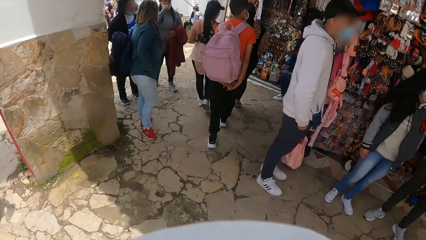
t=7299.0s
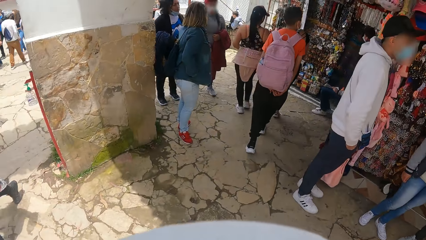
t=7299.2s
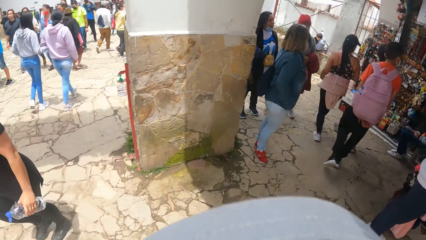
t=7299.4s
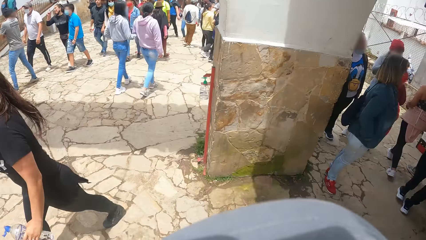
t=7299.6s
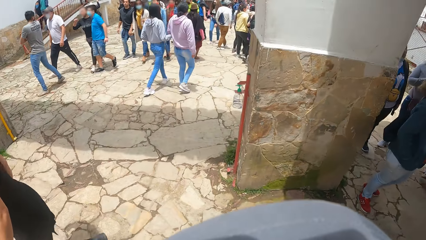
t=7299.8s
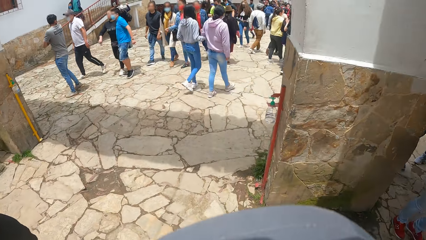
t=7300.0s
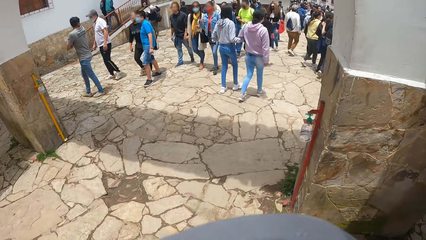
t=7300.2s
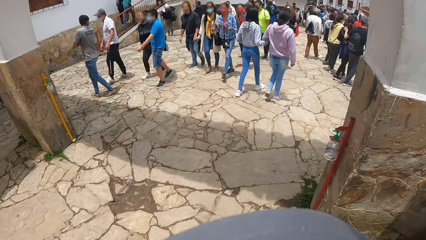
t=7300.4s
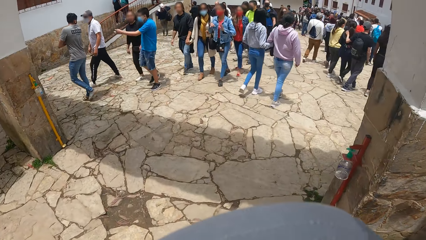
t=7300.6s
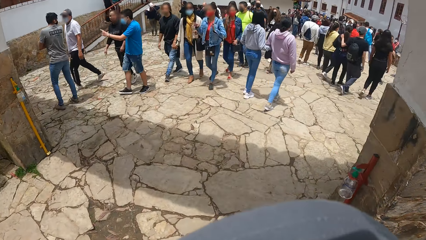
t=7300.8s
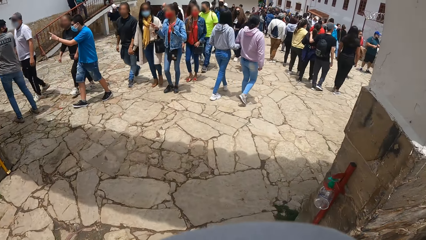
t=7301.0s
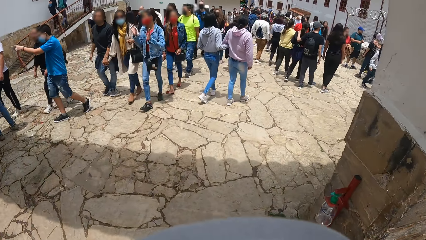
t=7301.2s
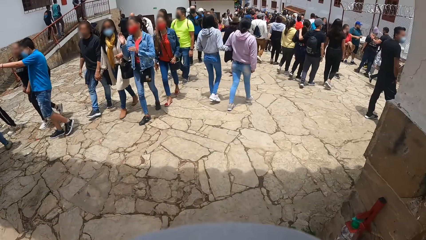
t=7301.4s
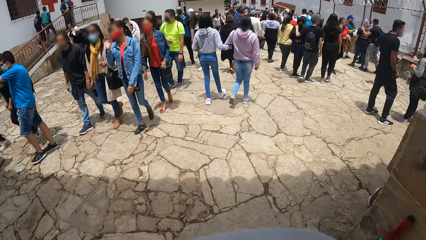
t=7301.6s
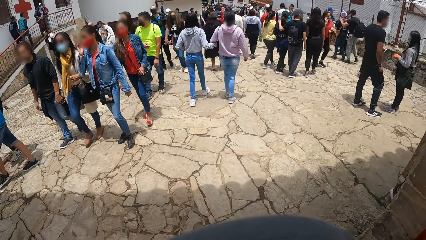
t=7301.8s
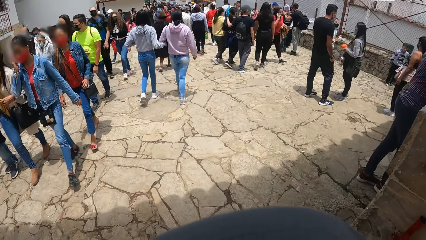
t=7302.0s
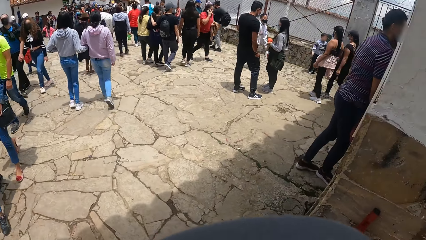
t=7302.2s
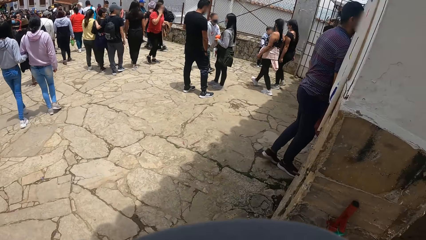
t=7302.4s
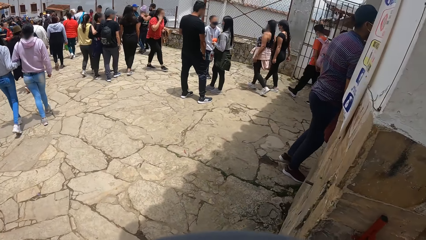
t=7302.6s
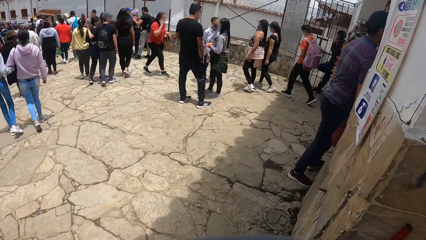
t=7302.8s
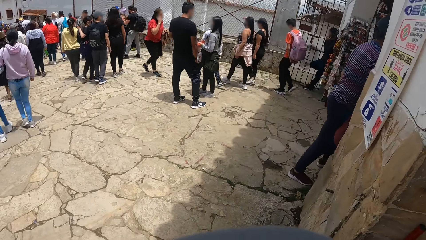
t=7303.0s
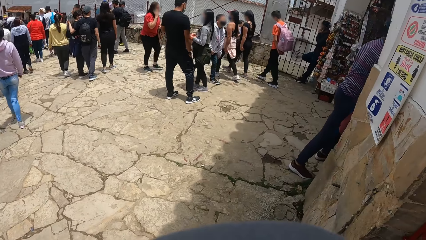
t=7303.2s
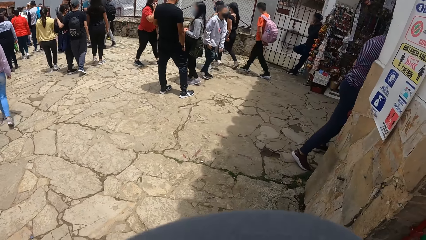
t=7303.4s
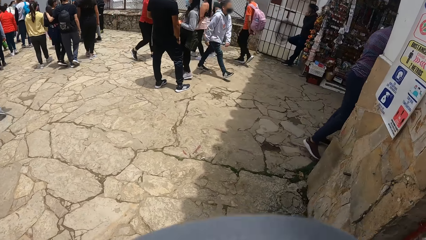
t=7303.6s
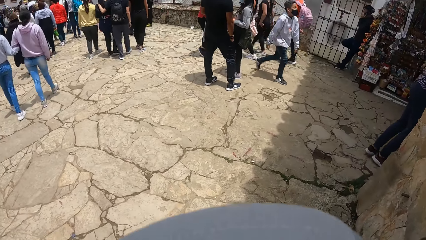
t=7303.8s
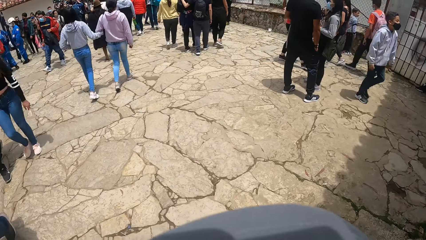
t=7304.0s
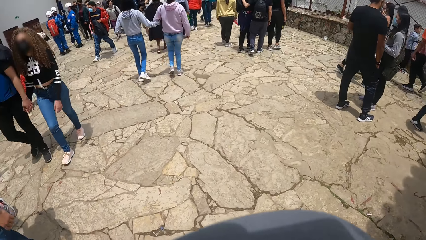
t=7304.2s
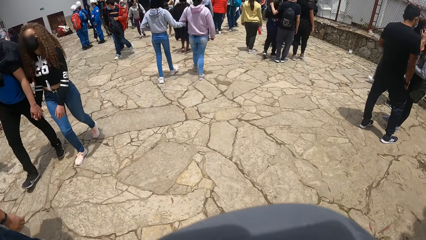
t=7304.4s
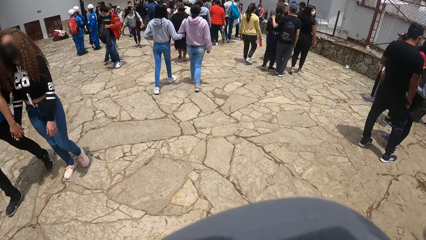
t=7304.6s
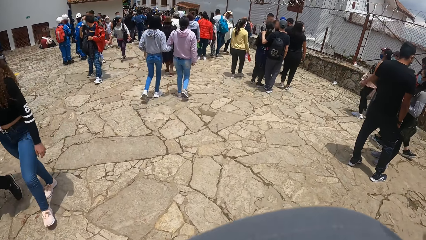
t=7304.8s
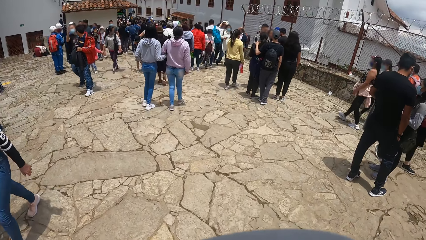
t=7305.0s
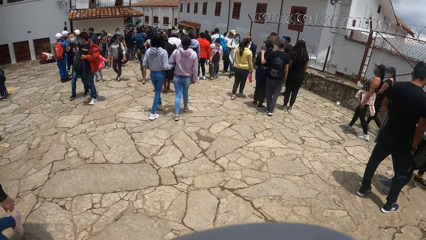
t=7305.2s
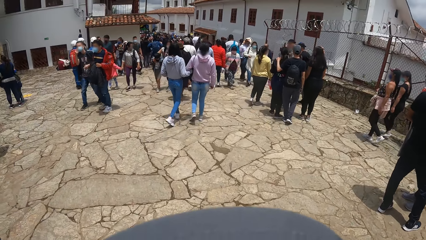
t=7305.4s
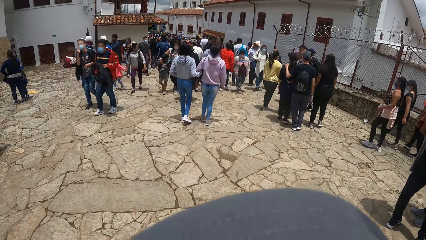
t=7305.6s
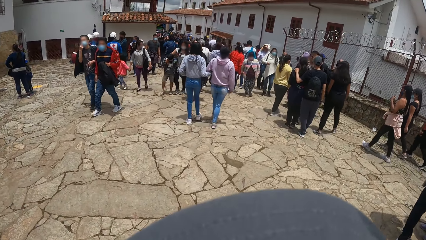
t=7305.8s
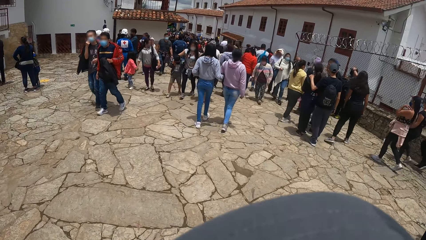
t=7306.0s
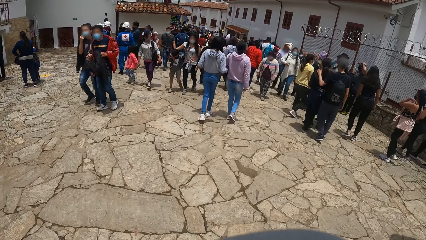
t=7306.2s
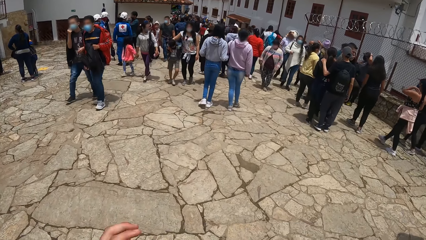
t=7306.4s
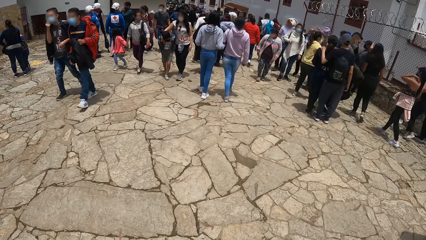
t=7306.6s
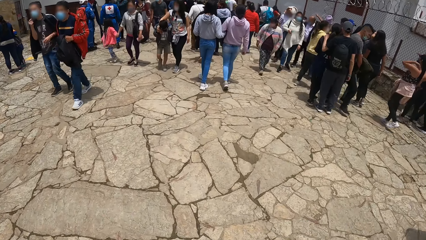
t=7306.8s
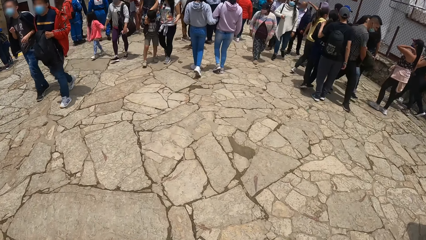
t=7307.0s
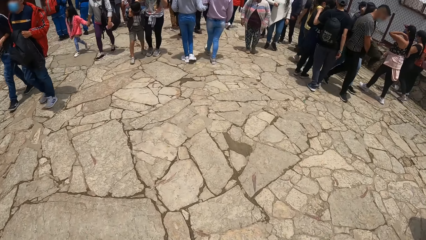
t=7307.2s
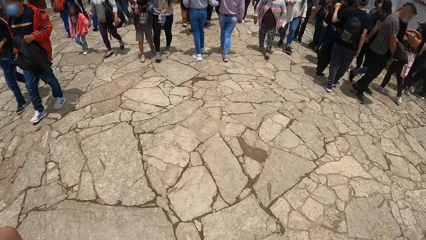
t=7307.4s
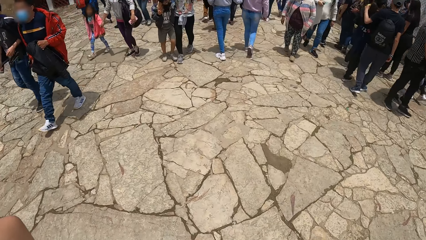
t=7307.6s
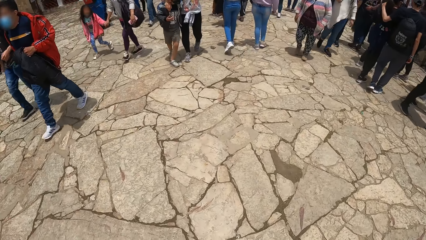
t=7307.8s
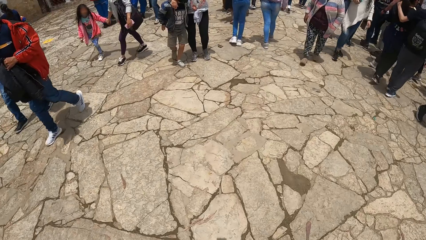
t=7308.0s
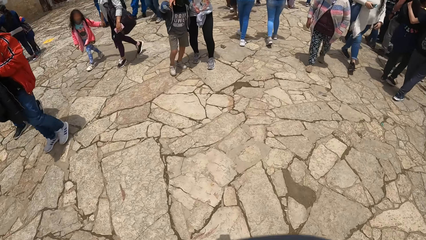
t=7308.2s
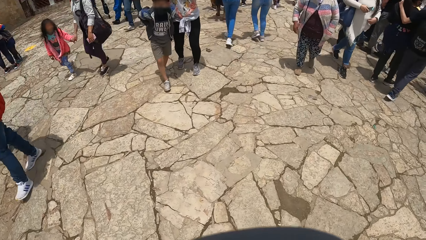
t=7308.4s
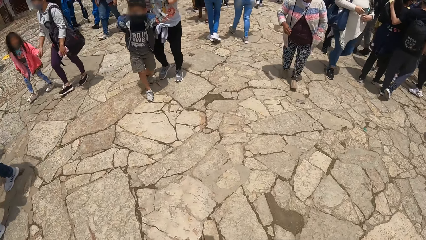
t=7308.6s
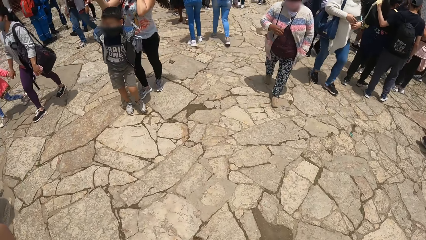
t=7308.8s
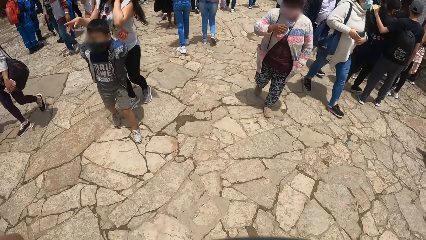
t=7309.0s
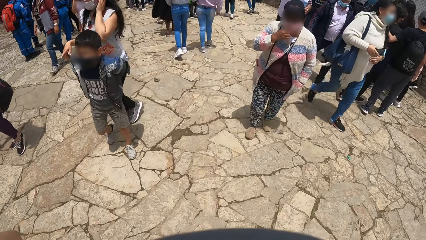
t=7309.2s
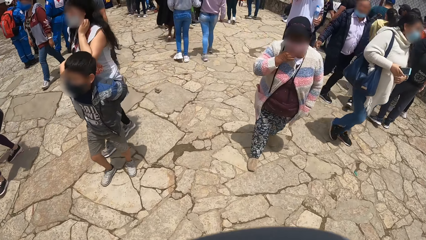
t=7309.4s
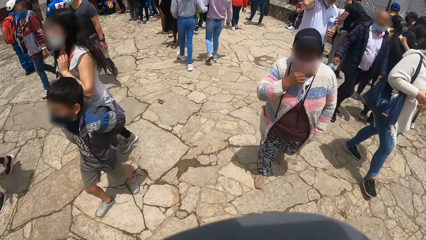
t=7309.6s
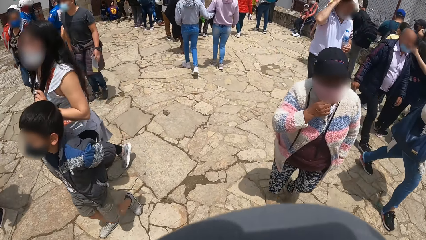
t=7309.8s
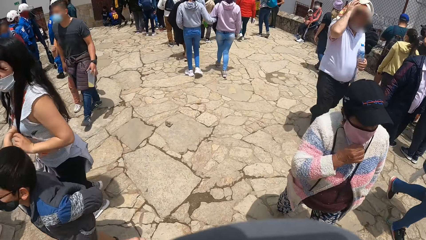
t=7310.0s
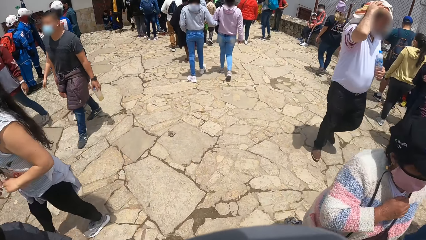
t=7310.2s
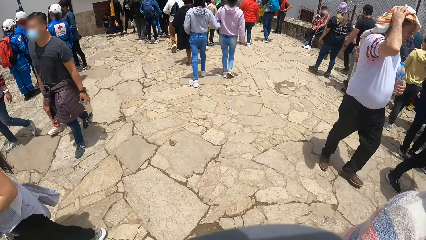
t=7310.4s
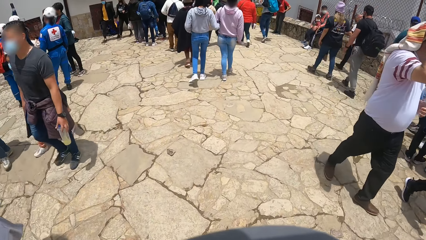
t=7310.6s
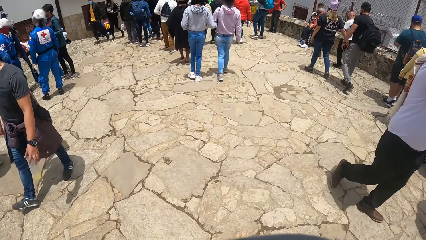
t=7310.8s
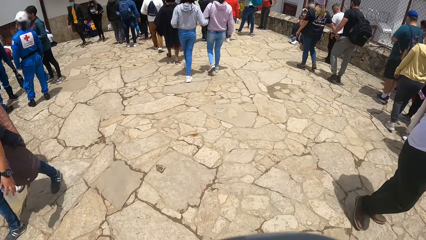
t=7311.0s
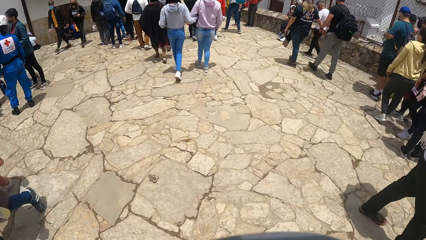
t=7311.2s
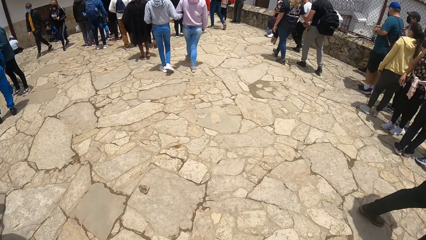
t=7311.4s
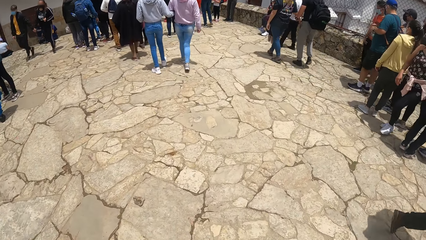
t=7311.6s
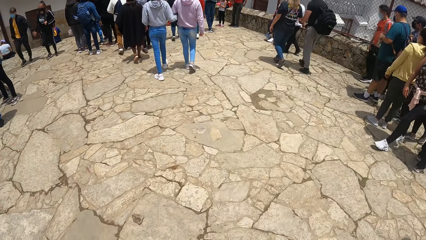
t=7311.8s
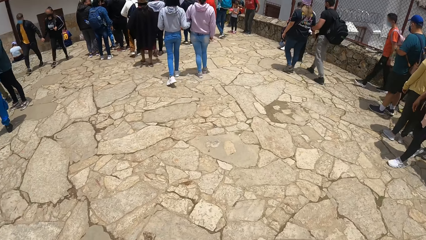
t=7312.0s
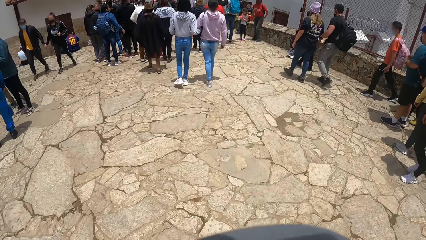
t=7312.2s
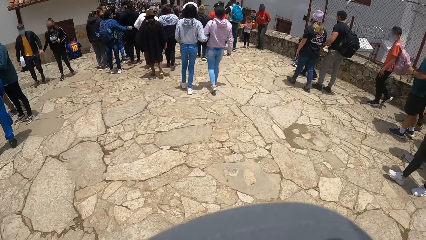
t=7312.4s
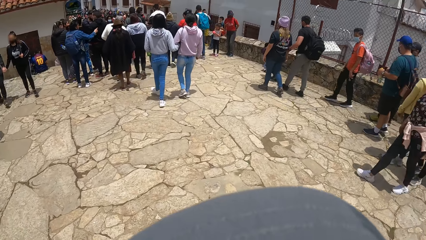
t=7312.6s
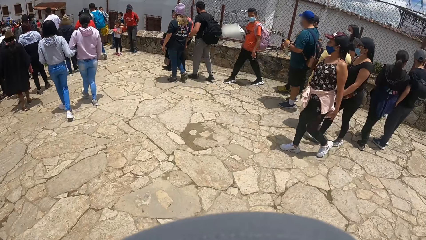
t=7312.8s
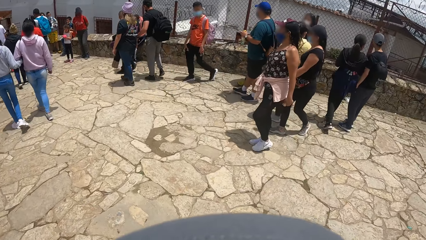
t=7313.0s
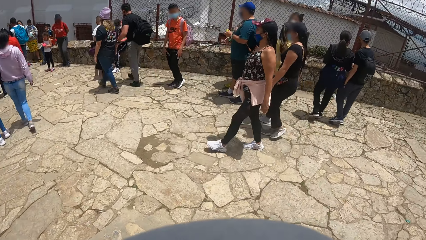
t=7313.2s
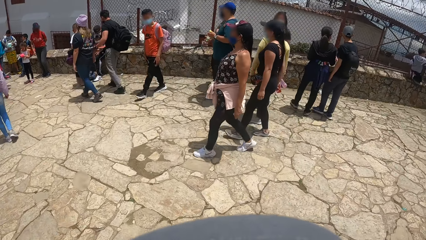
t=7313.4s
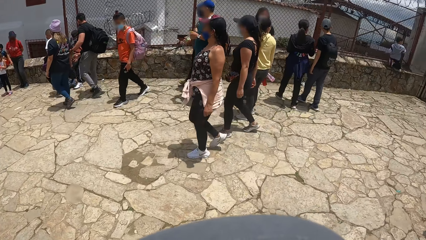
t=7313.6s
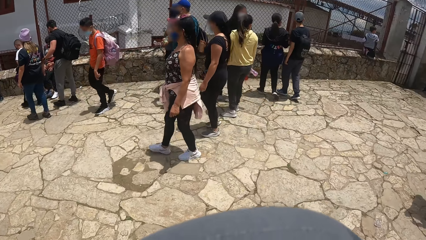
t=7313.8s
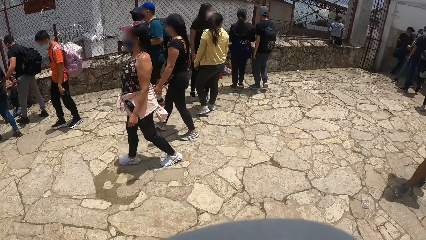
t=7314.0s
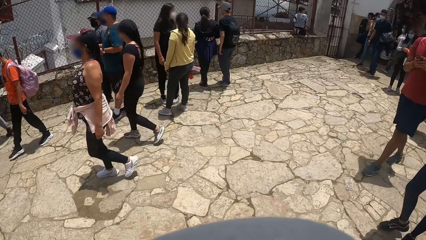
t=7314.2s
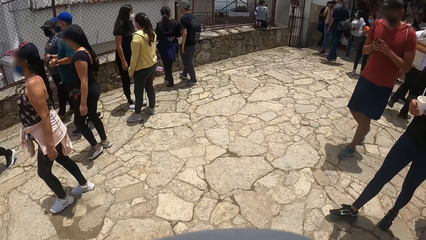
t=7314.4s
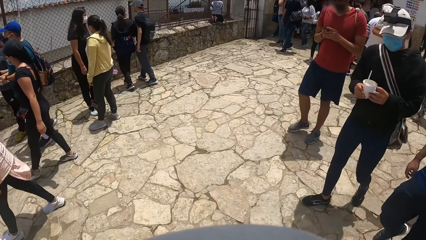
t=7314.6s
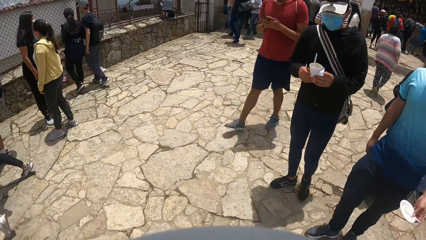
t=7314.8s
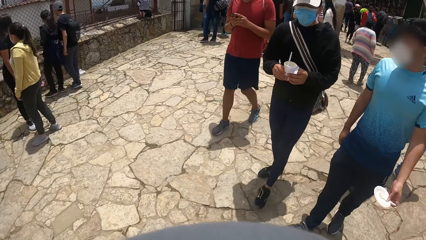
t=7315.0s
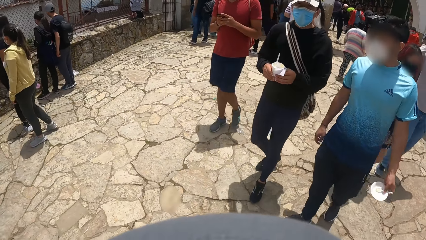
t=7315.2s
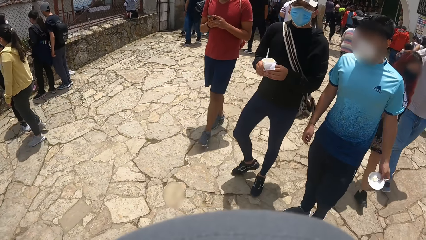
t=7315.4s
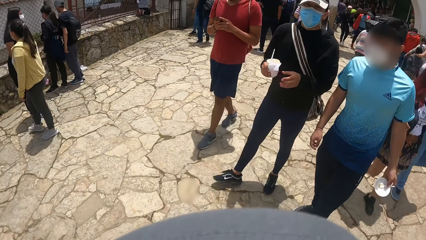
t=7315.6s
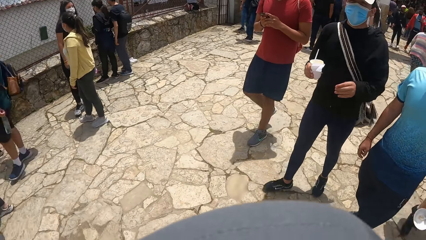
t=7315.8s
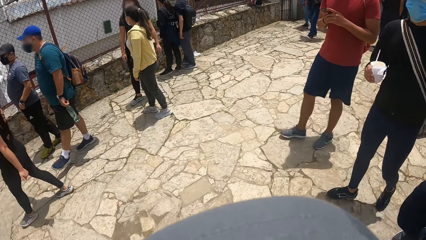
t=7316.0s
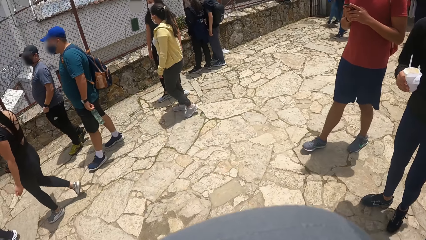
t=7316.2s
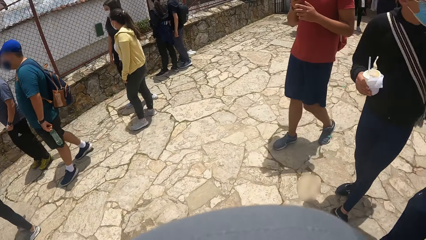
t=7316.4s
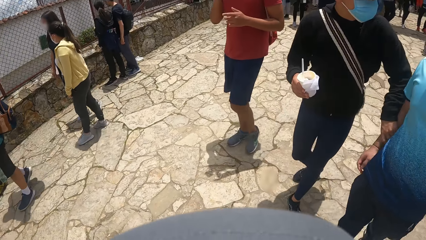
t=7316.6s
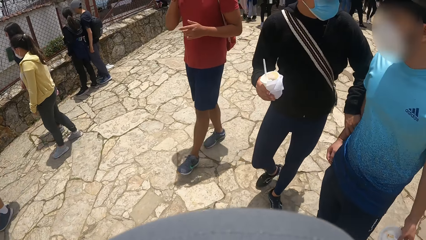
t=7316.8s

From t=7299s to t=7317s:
The camera wearer walks on the pathway. A man moves down the road. Another man moves down the road. A third man moves down the road. The third man operates a phone with both hands. The second man holds the first man with his left hand. The second man interacts with the first man.
